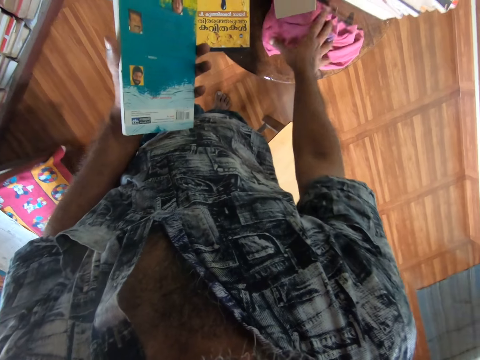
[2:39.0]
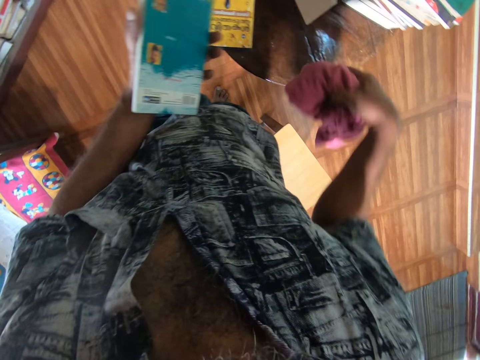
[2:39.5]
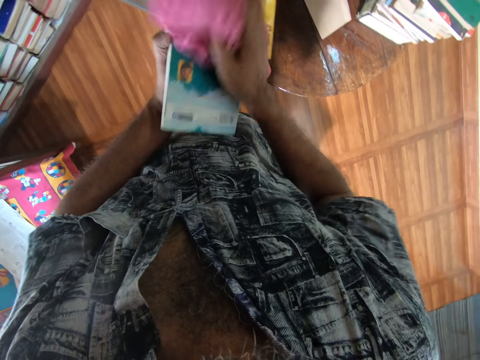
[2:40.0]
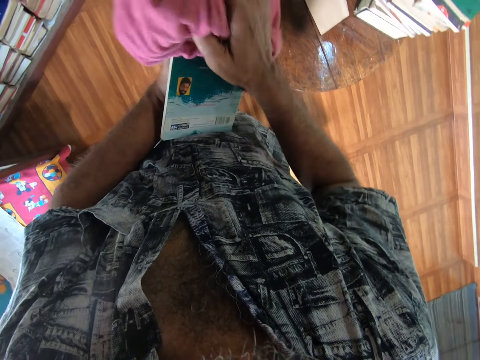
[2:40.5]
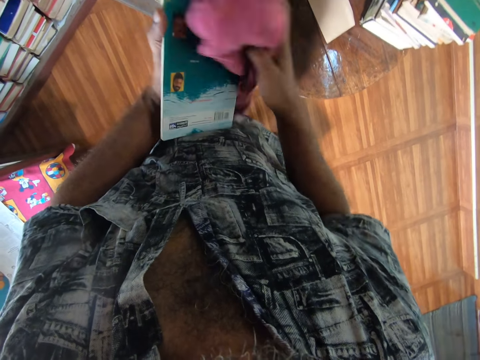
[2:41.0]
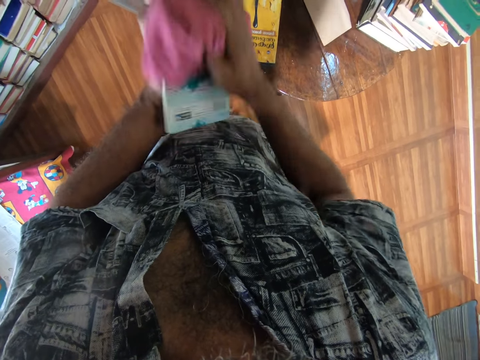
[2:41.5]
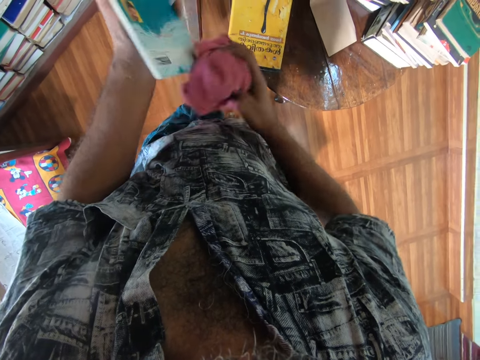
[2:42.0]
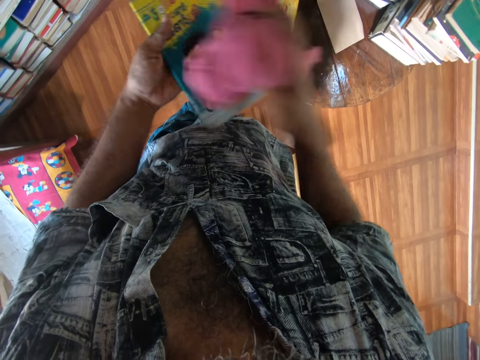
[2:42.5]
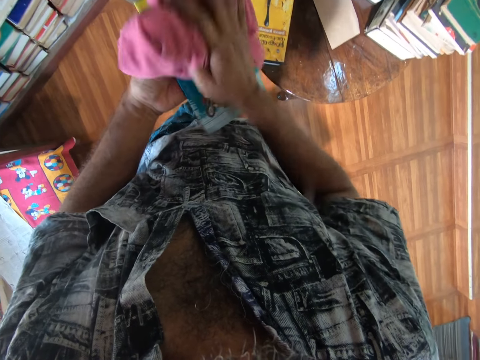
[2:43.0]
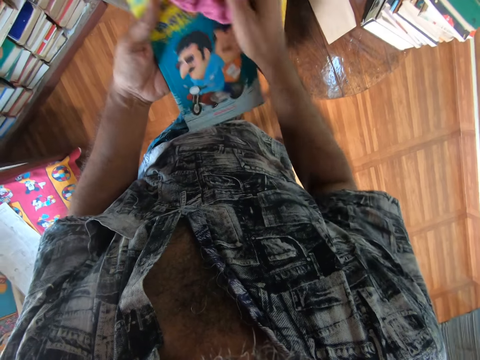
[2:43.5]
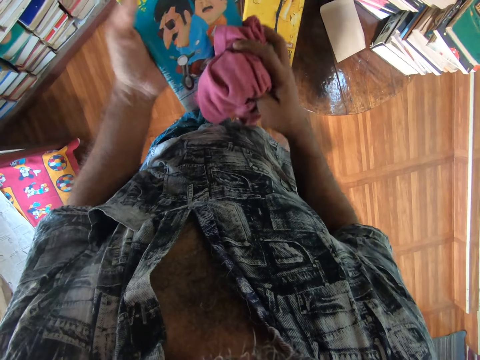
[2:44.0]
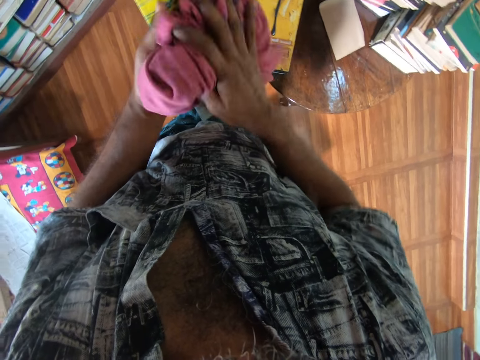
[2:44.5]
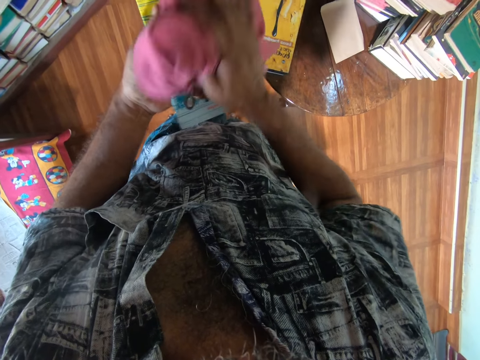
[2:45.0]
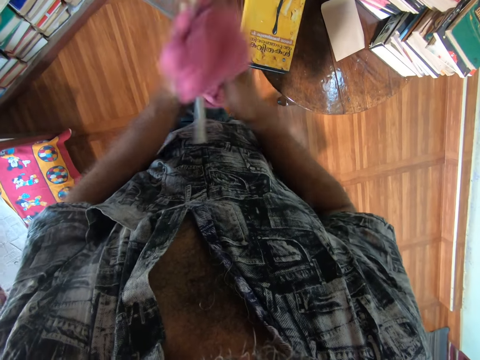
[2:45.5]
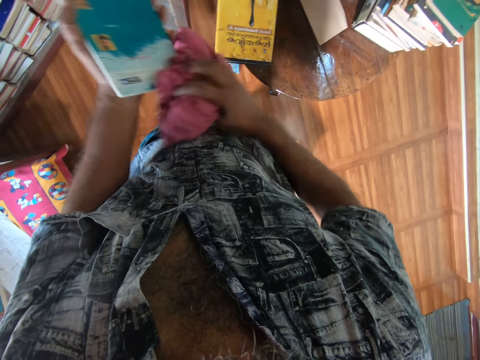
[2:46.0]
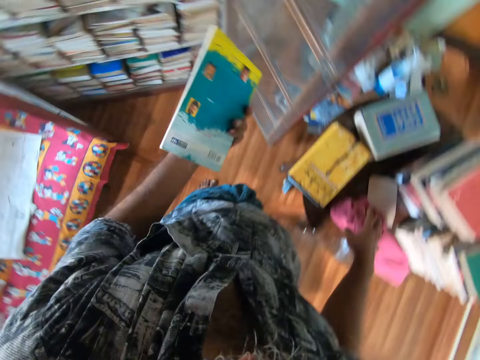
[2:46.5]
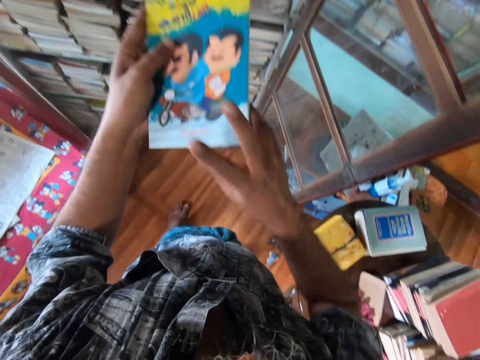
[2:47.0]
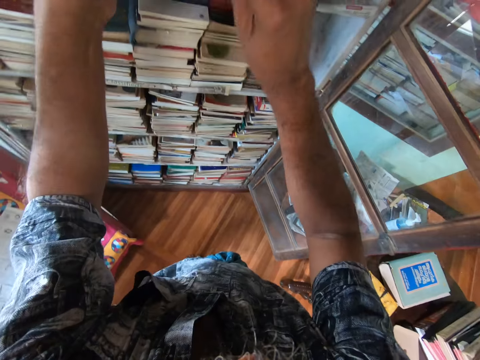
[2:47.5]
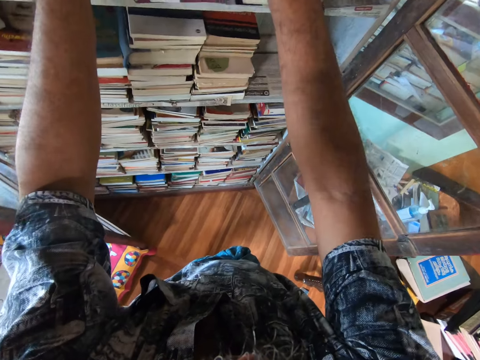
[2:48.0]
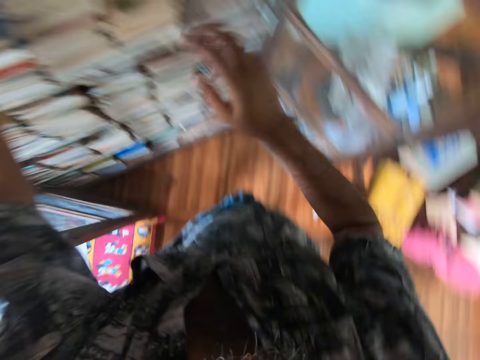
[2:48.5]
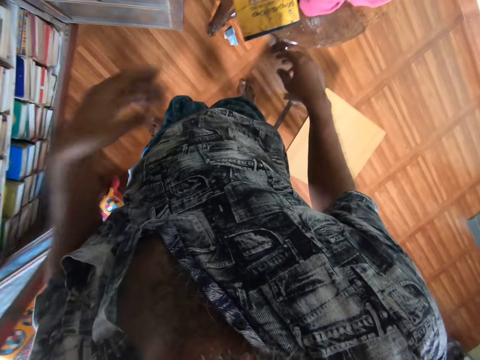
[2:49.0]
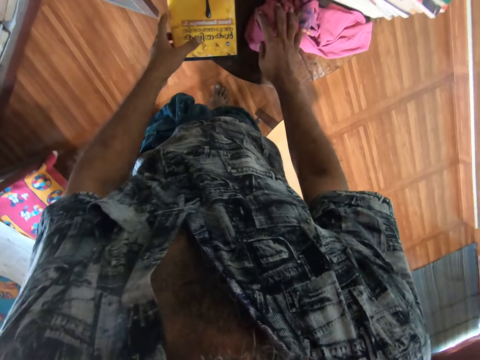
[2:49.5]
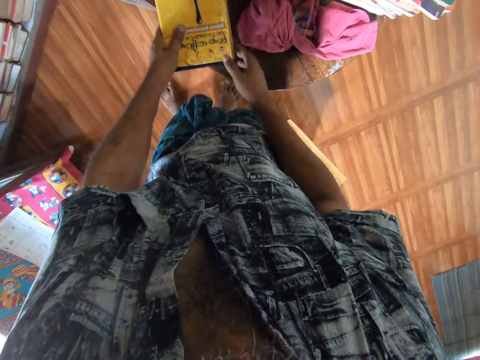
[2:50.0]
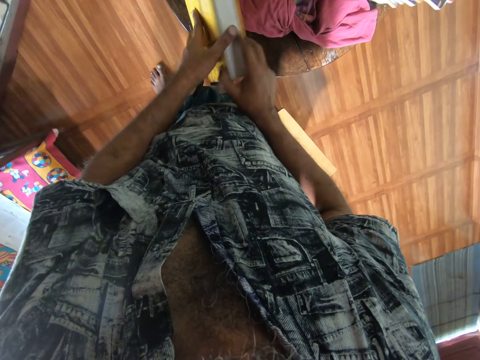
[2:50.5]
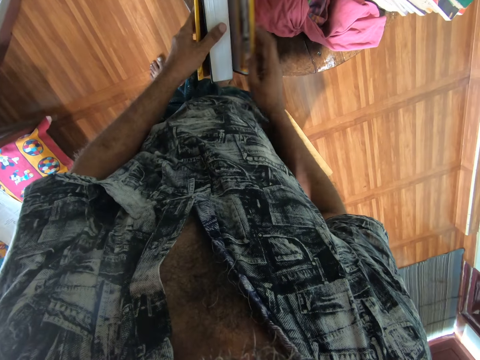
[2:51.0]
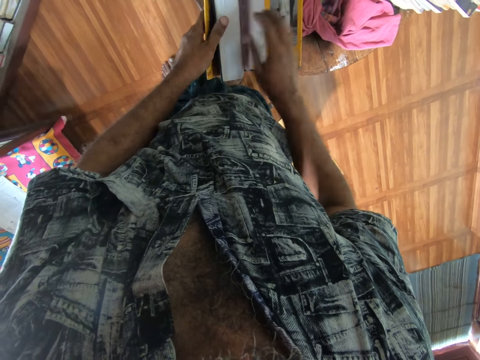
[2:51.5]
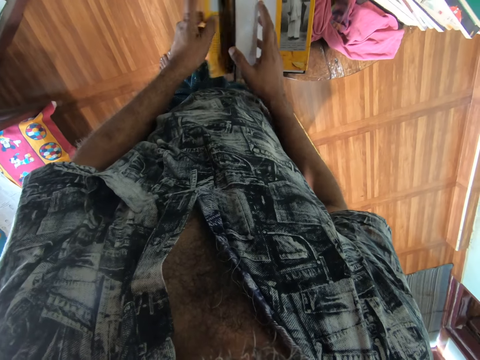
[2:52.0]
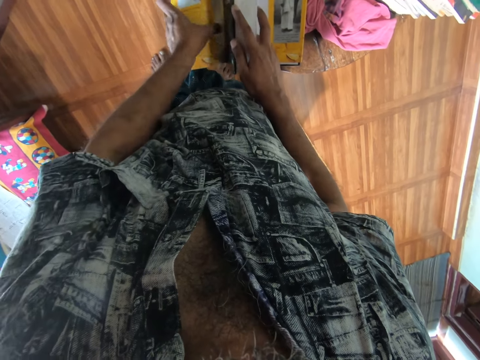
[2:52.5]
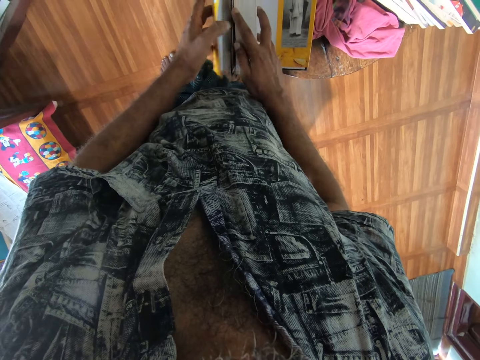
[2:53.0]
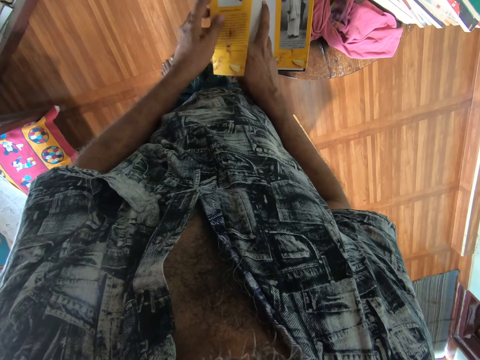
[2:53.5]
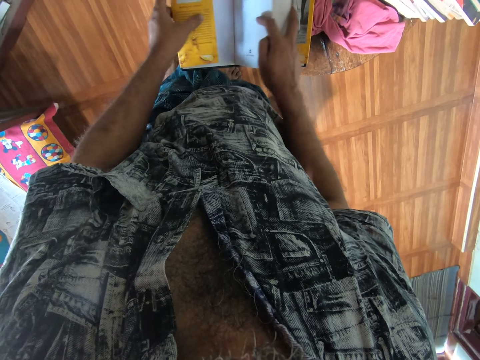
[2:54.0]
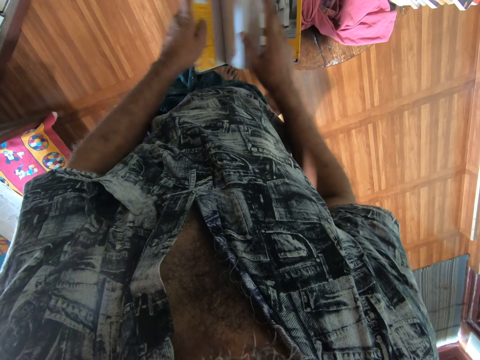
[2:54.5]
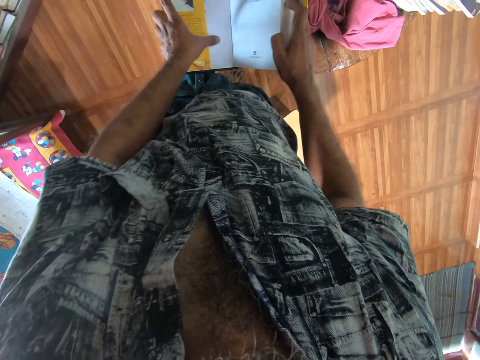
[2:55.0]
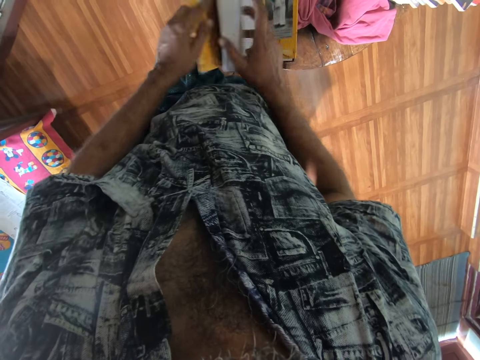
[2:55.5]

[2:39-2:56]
The camera wearer picks a towel from the table and wipes the book with the towel. They place the towel on the table and place the book on the cupboard shelf. They move the towel on the table. They pick a book from the table, flip the book pages and open the book. They cover the book well.

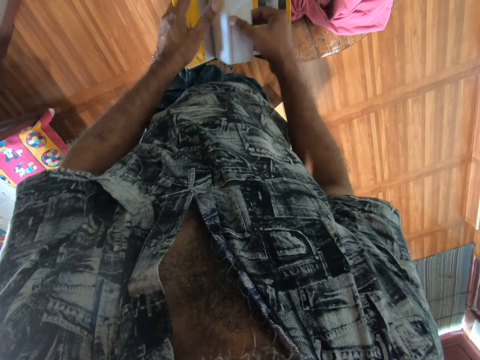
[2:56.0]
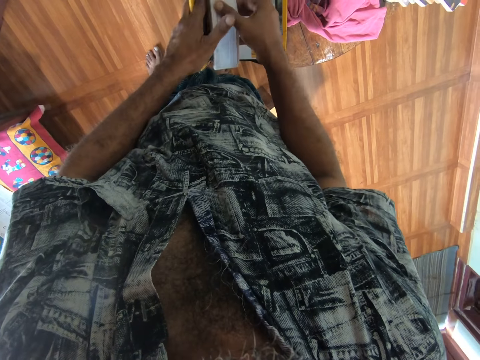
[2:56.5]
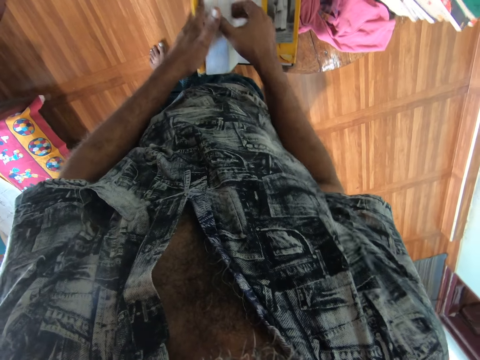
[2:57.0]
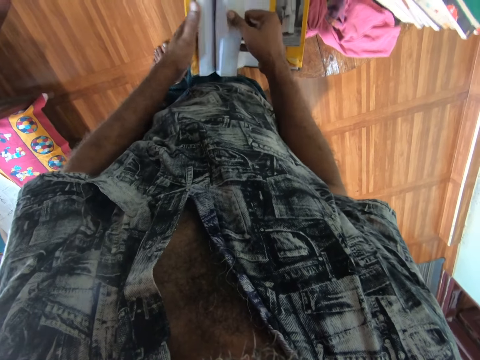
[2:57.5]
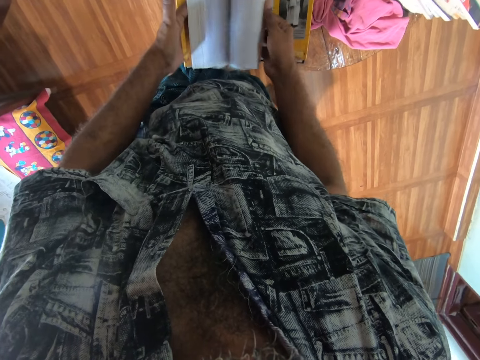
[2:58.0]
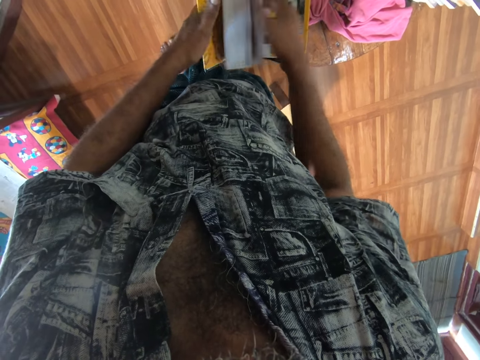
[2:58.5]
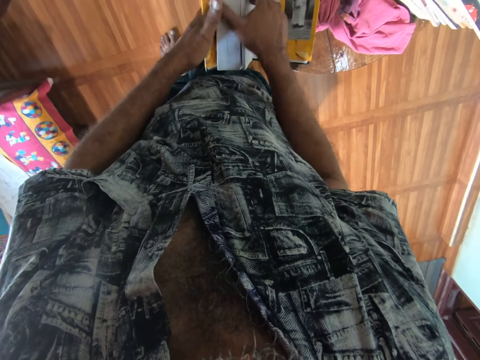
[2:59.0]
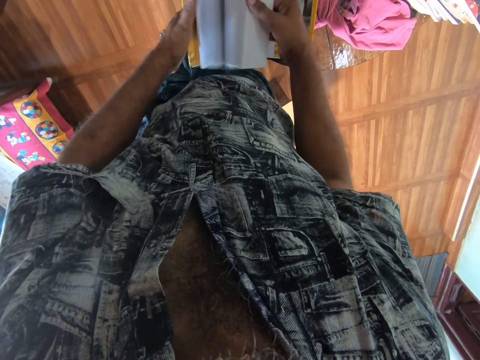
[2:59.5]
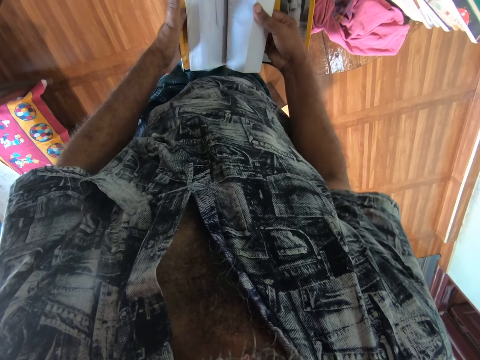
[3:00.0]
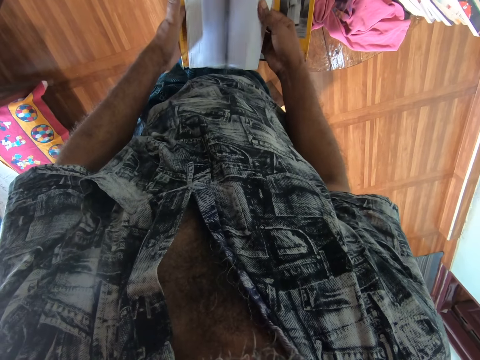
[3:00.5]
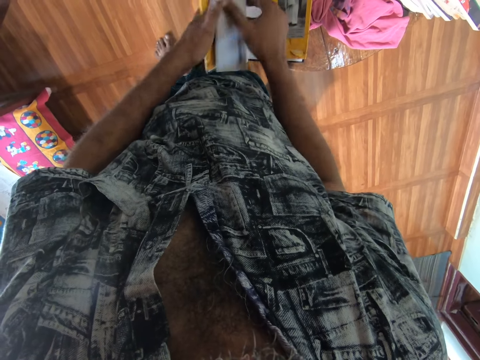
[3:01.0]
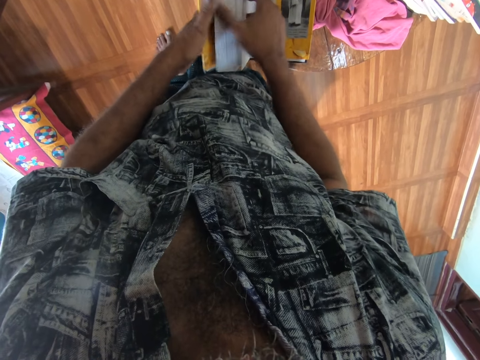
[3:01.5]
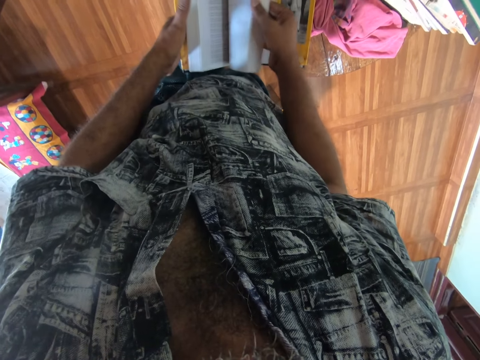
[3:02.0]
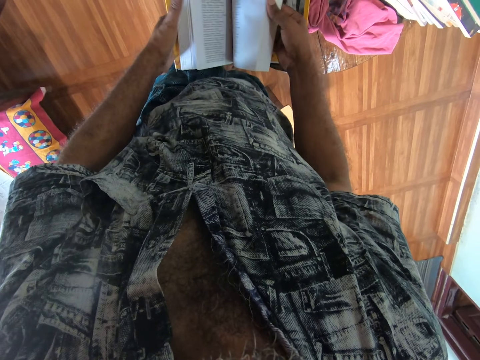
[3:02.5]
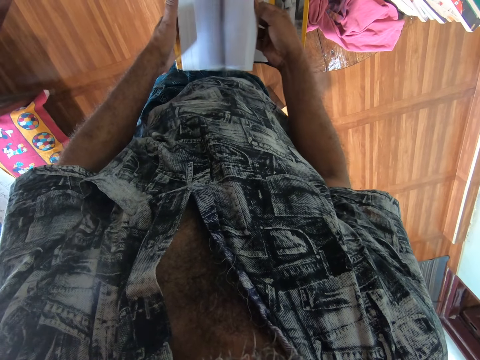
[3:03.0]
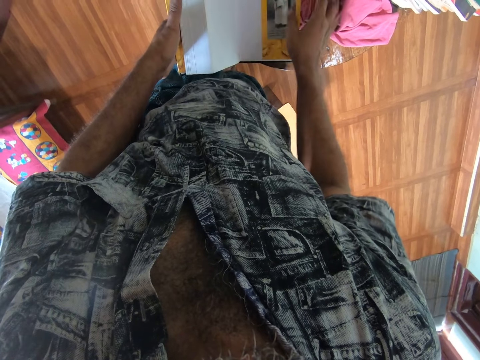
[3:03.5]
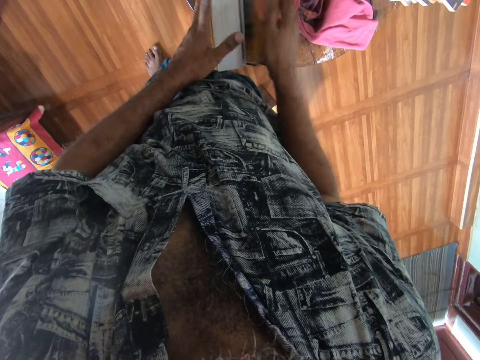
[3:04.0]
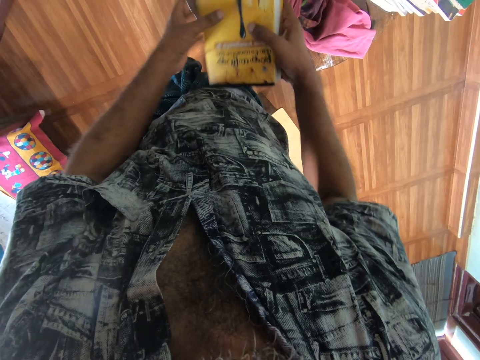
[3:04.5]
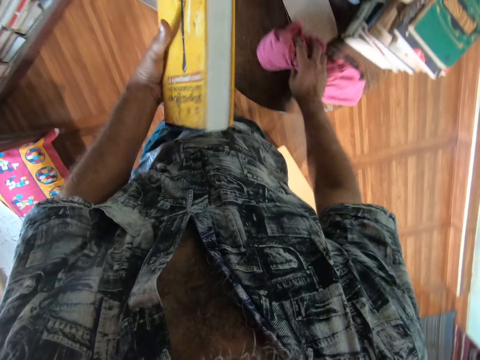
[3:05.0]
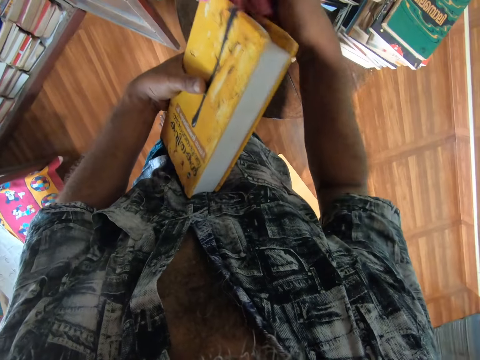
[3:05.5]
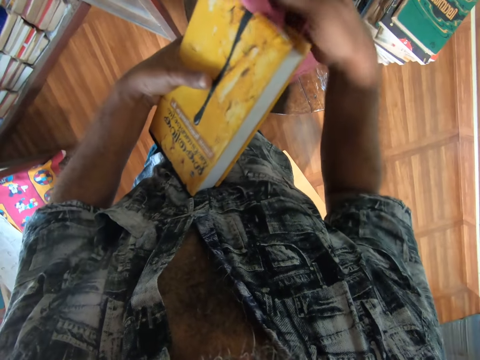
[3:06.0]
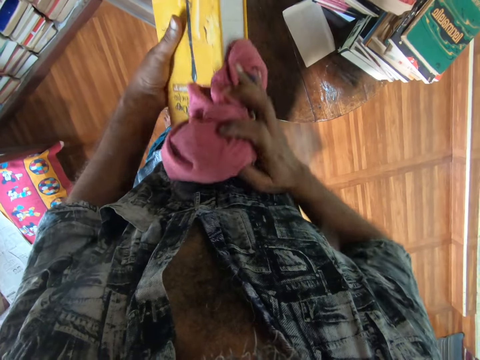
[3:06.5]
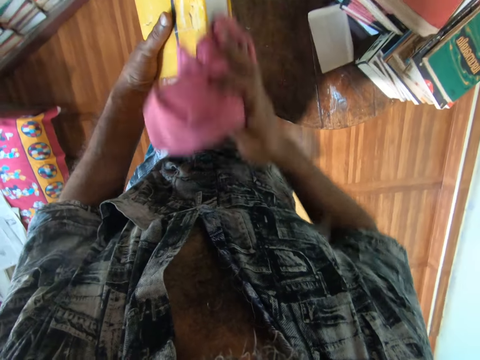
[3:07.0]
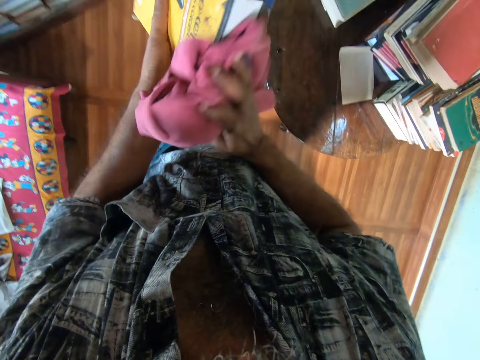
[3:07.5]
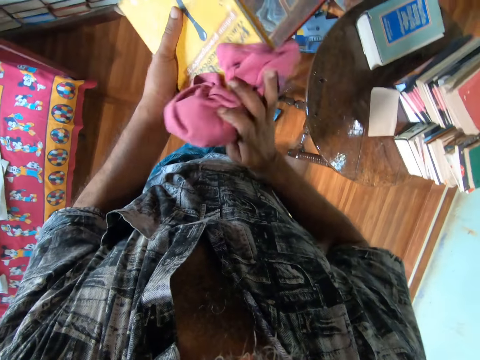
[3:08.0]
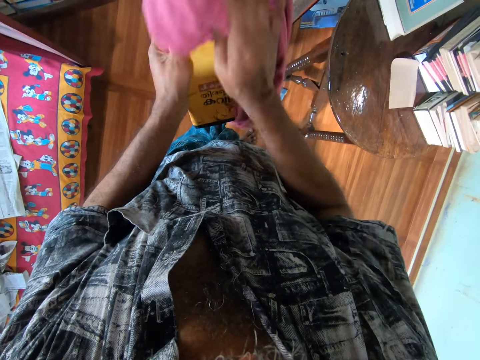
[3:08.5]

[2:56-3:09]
The camera wearer flips the pages of the book. They close the book and lift up the book. They pick a towel from the table and wipe the book with the towel.
